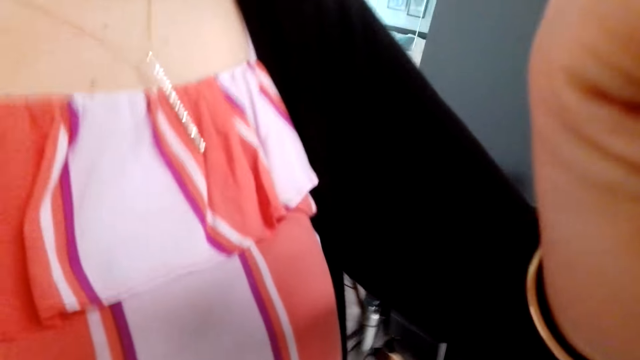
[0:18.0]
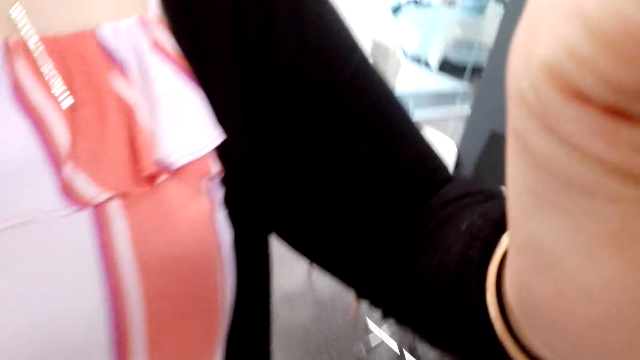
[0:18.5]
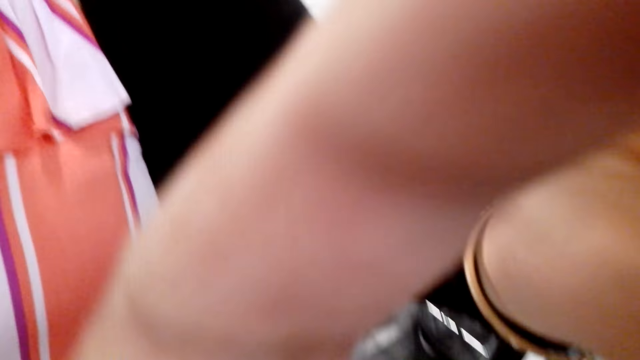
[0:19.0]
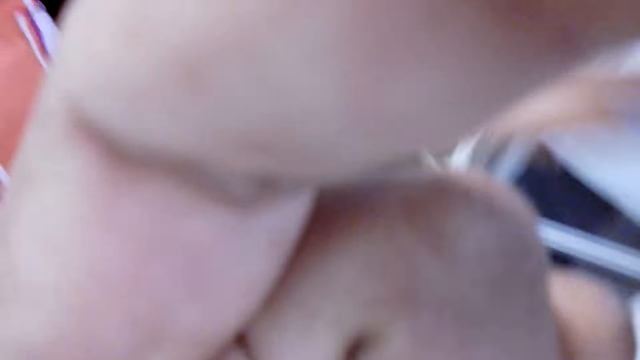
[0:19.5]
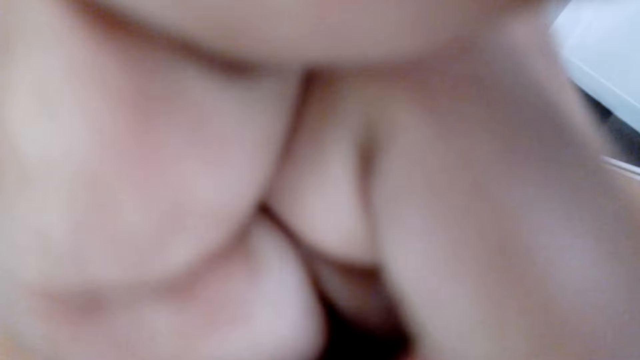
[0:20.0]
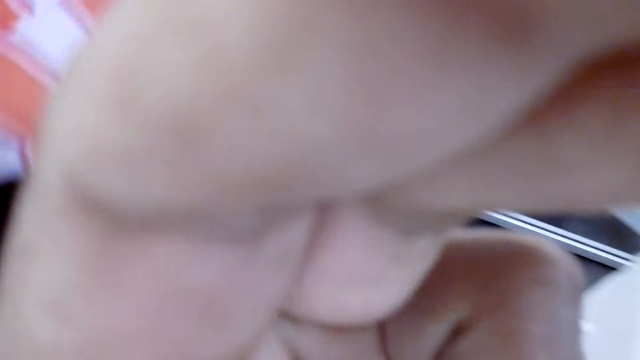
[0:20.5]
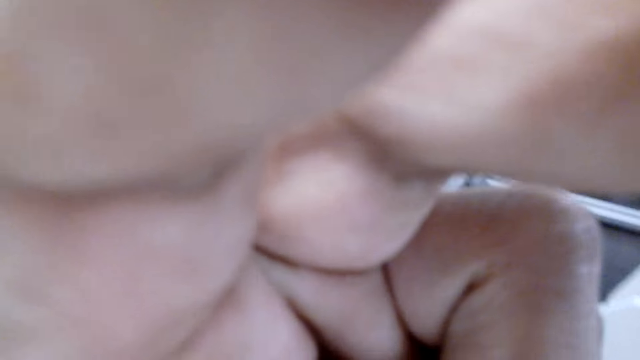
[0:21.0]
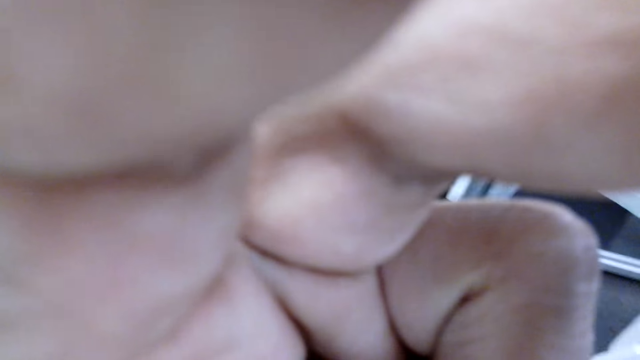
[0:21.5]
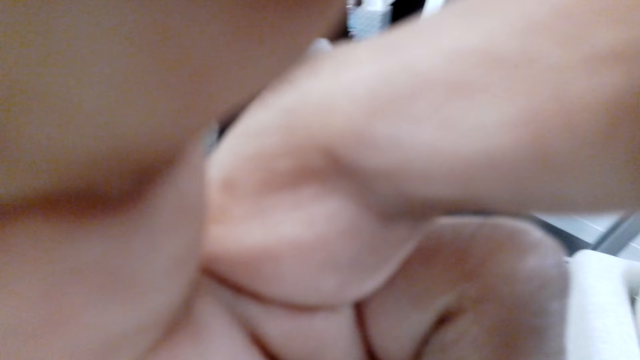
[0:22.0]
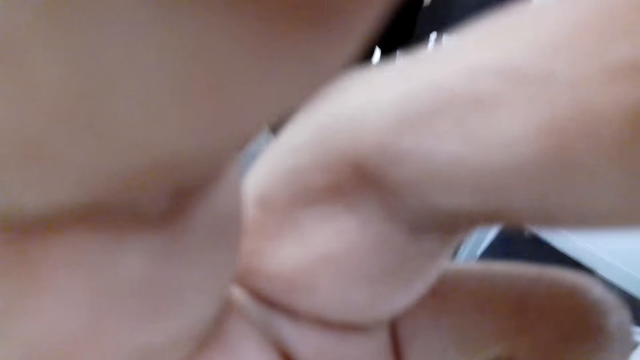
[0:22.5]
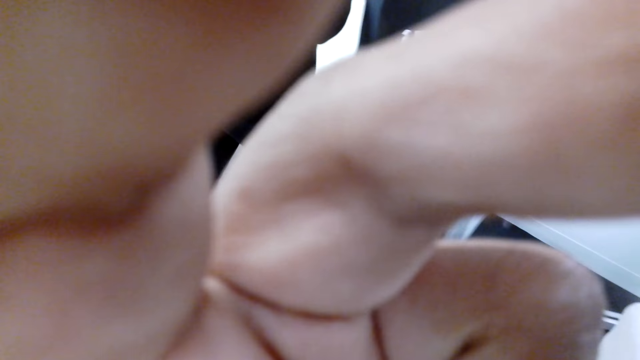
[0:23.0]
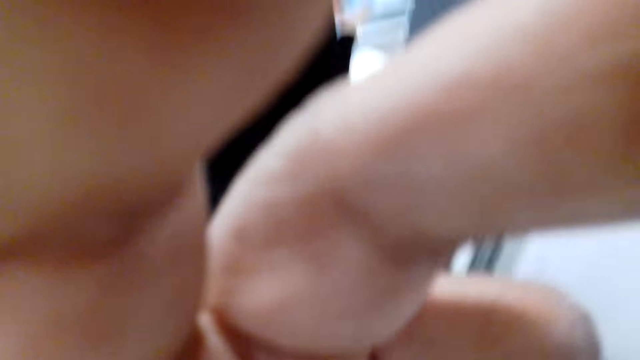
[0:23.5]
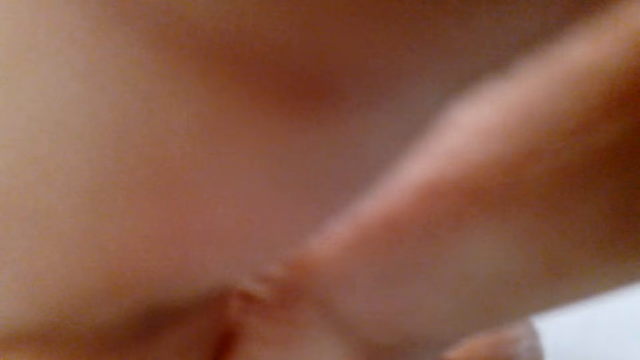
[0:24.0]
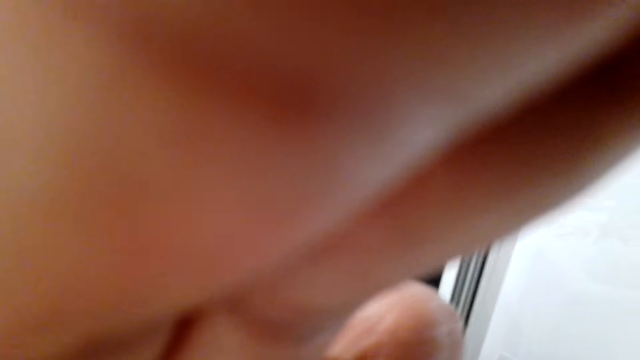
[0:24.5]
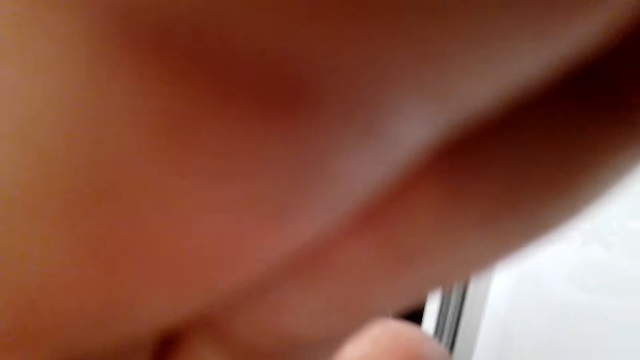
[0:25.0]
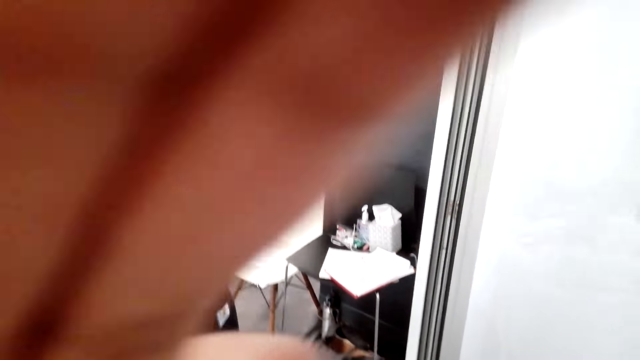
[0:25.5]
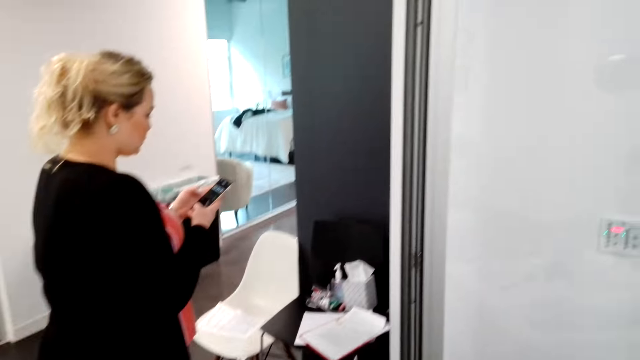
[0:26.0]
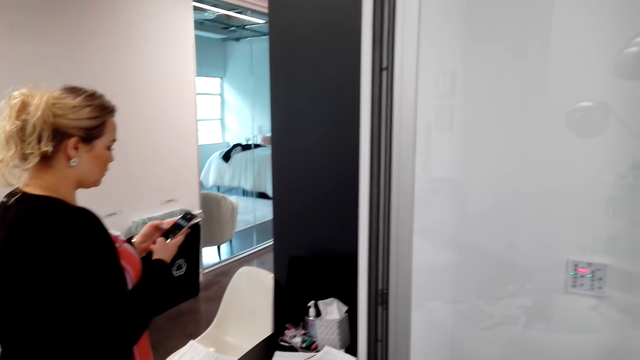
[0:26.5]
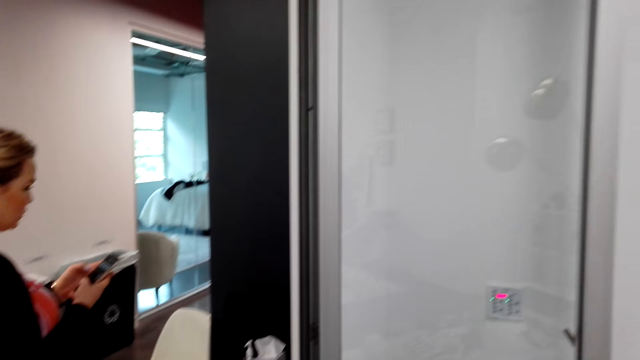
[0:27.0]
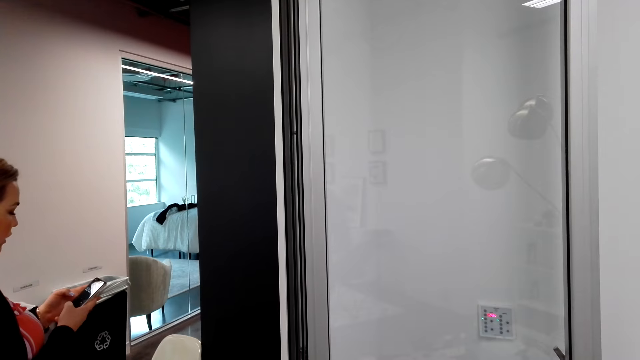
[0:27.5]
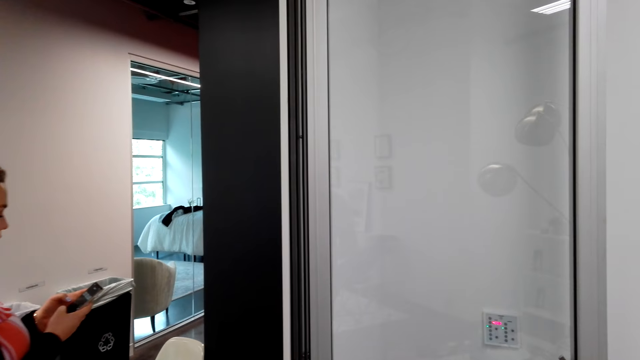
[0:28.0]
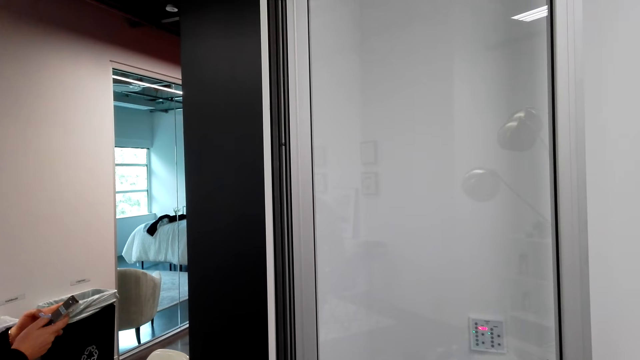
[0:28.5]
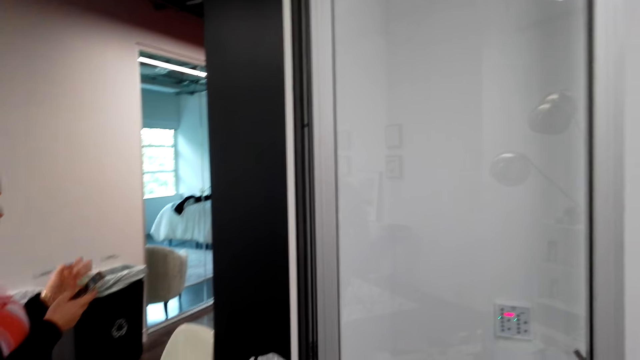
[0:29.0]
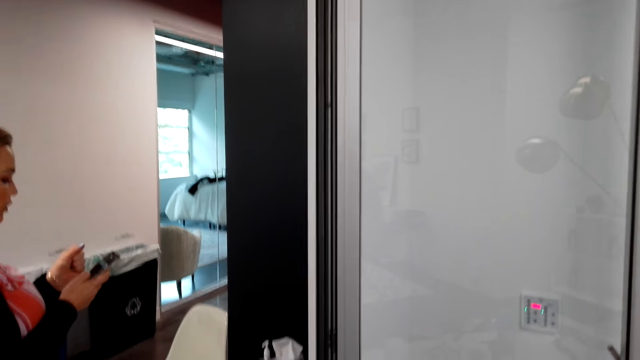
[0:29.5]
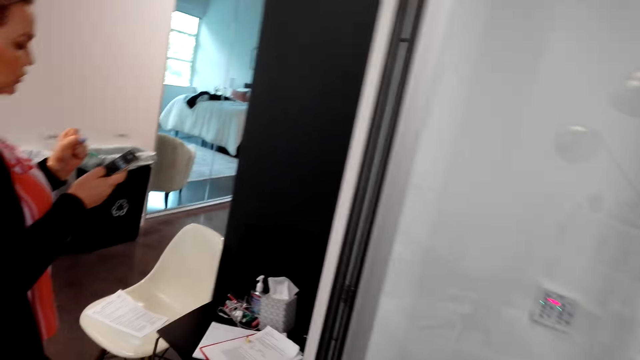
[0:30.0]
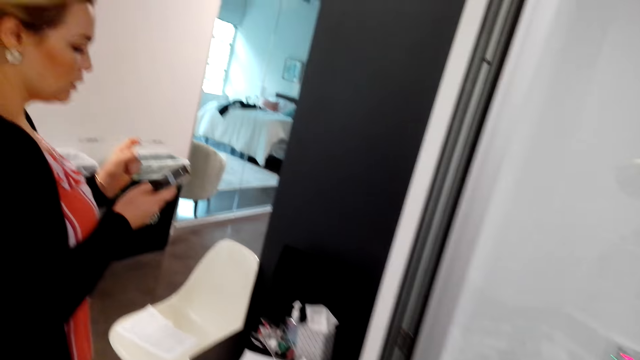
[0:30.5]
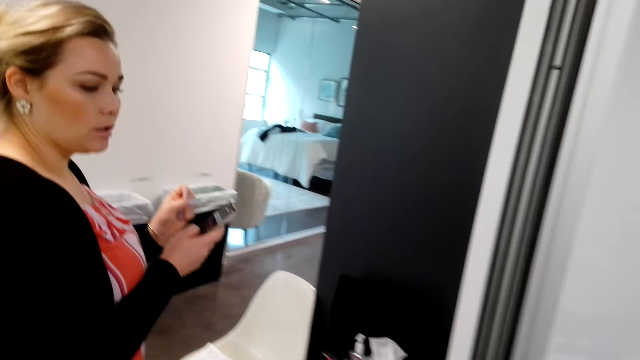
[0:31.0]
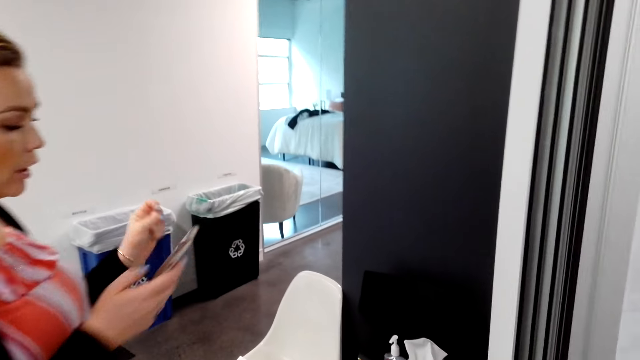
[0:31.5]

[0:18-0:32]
The camera wearer fixes the camera on his head. A lady walks away from the camera wearer. The lady uses a phone. The lady converses with the camera wearer.

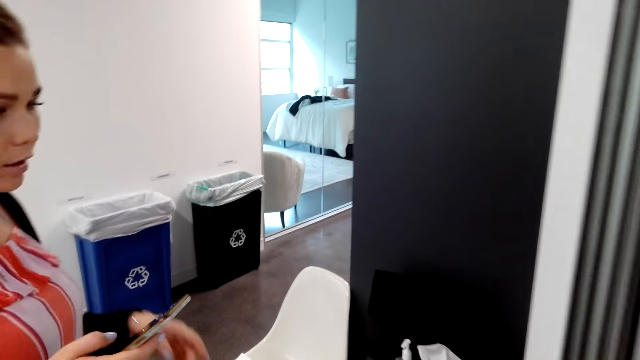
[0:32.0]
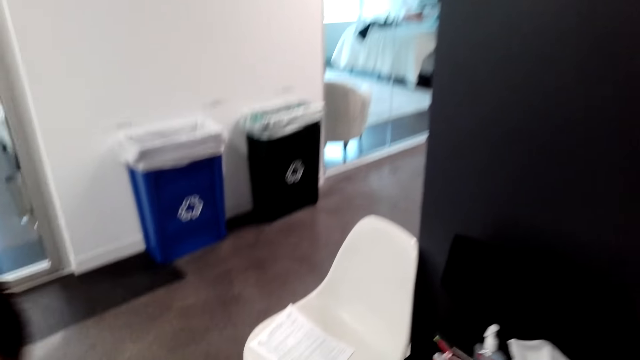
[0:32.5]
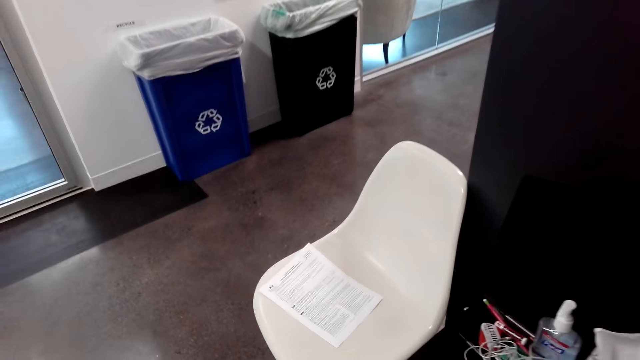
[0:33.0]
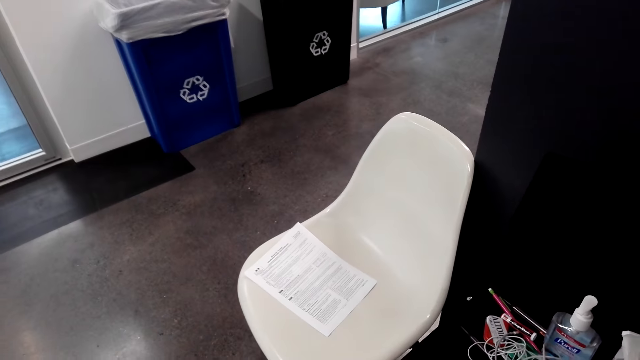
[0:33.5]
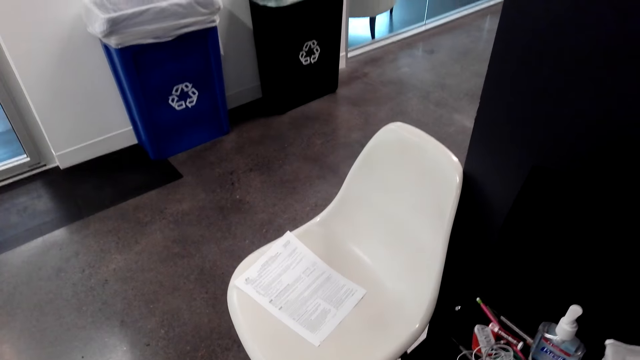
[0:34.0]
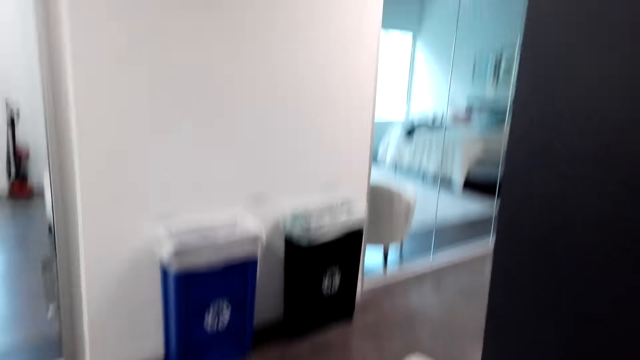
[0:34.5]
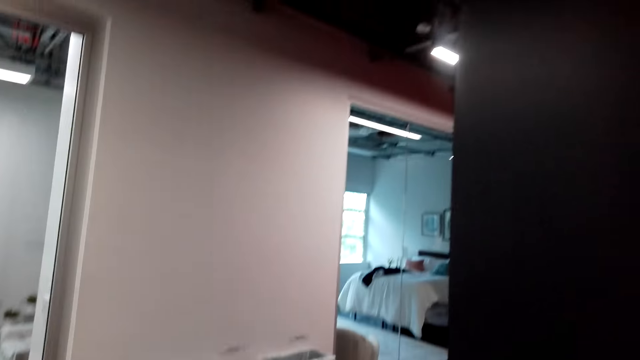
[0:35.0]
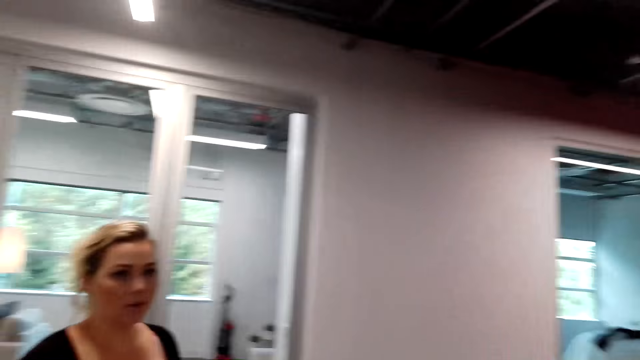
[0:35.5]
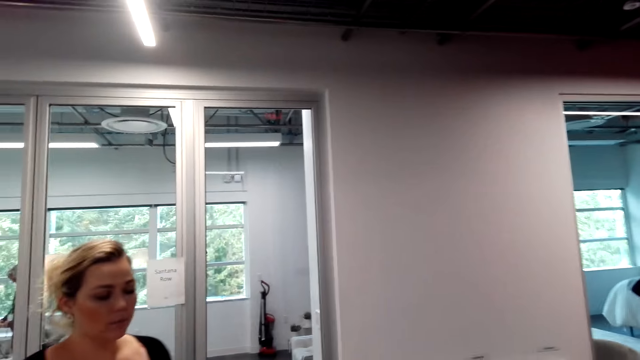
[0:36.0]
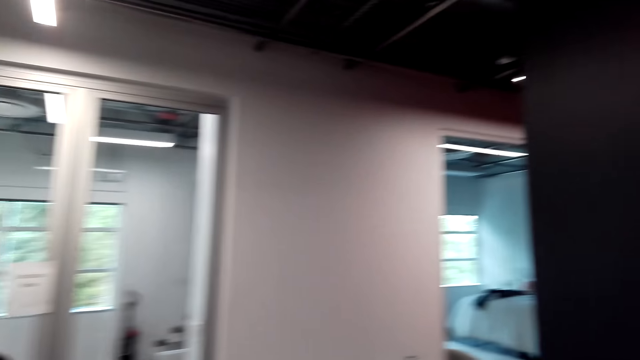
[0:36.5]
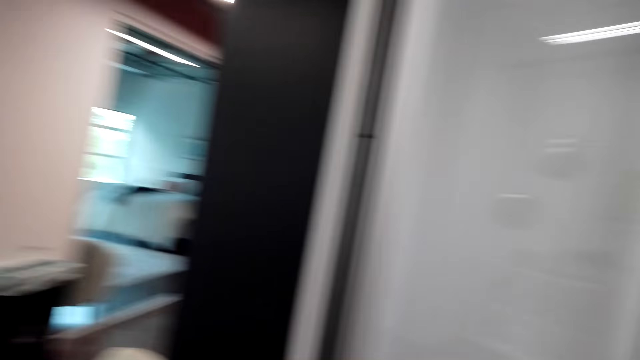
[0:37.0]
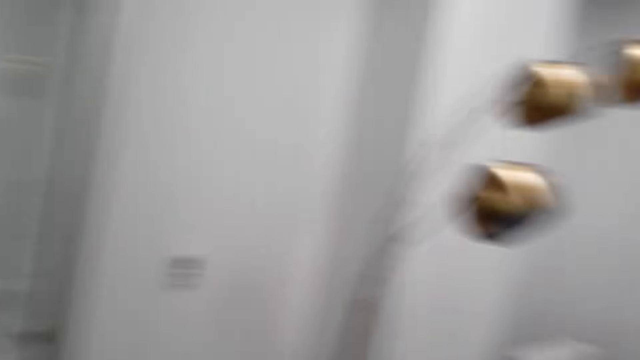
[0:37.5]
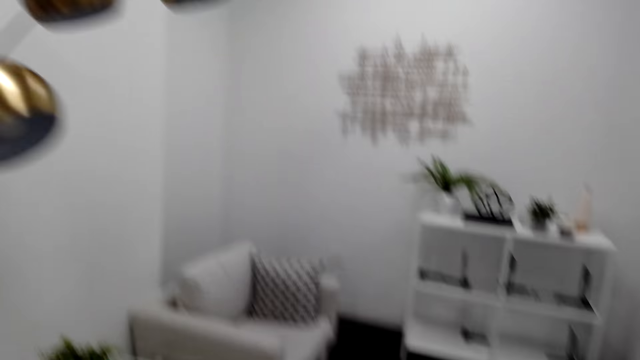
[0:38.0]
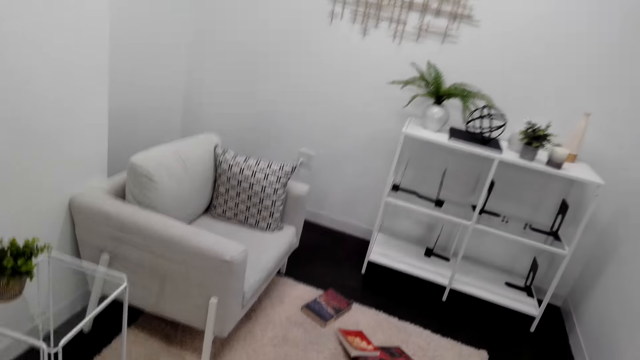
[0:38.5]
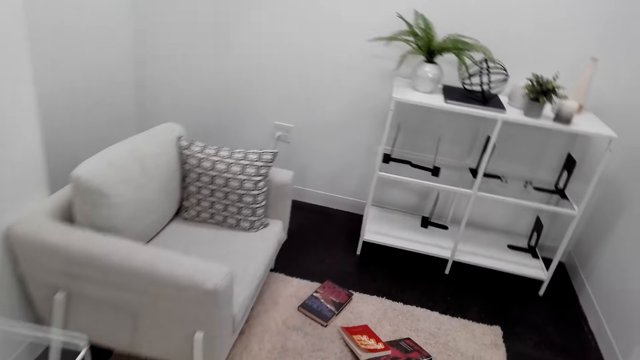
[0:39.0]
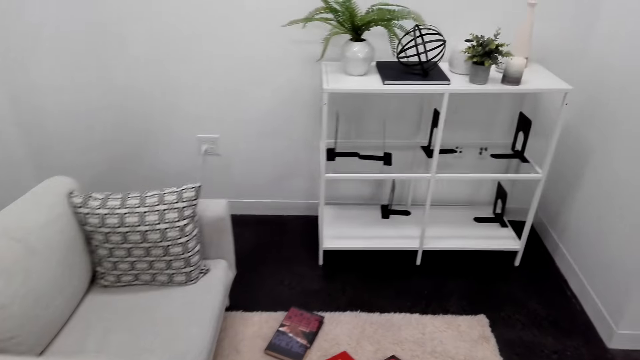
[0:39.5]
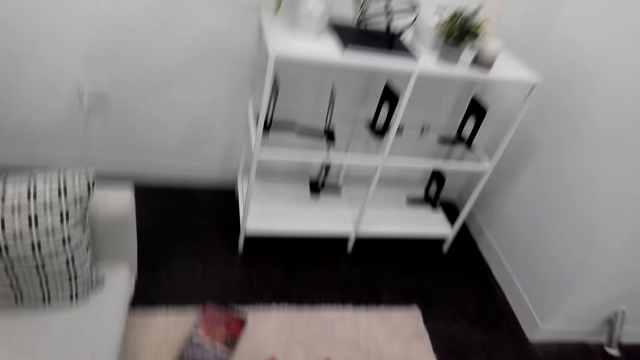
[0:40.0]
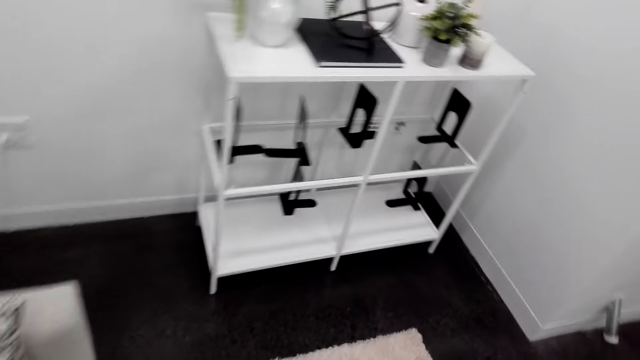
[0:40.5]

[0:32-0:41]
The camera wearer stares at a booklet on the seat in front of the lady. They walk back towards the books on the floor. They move around the house.
